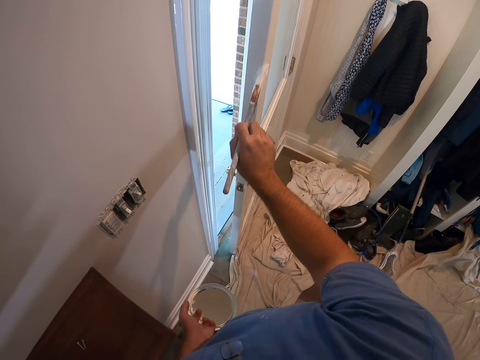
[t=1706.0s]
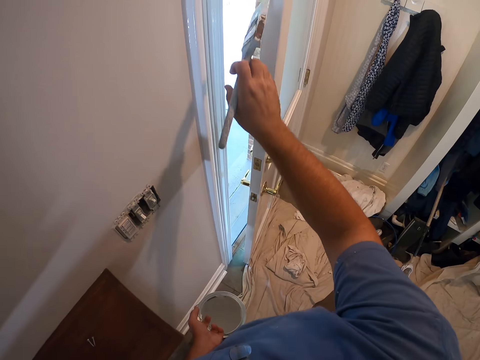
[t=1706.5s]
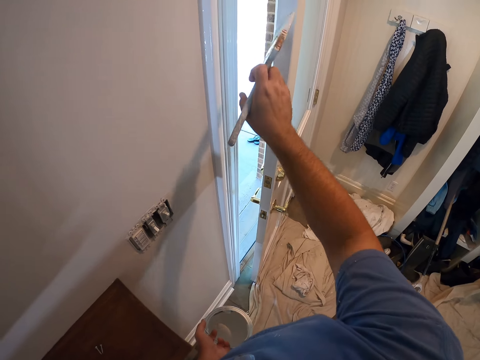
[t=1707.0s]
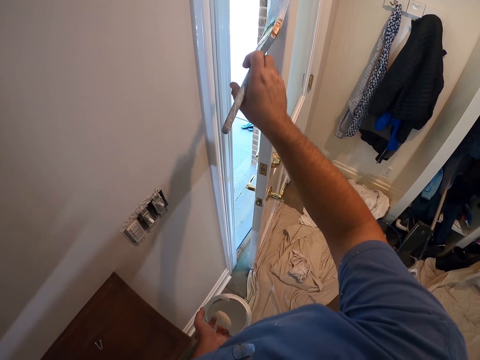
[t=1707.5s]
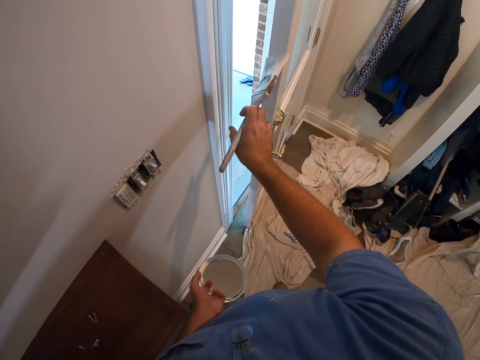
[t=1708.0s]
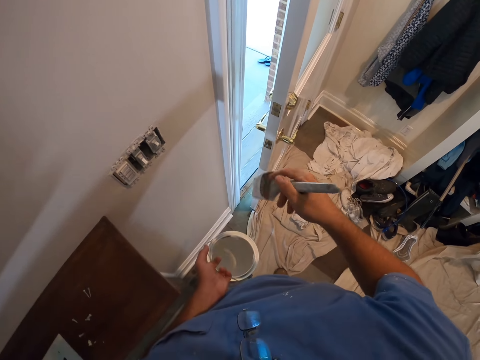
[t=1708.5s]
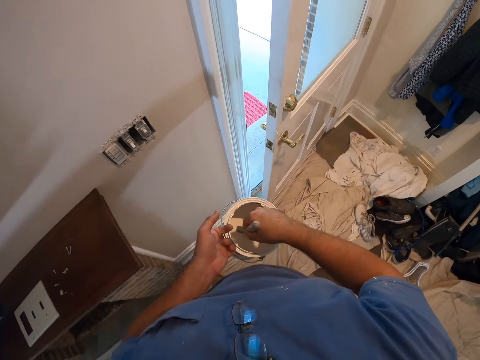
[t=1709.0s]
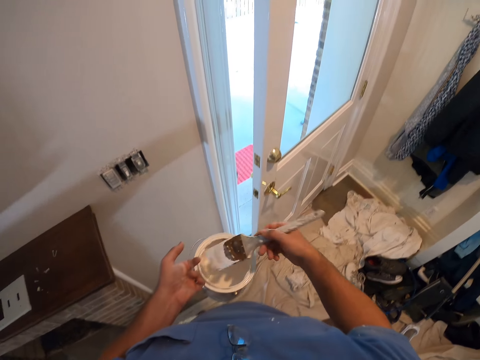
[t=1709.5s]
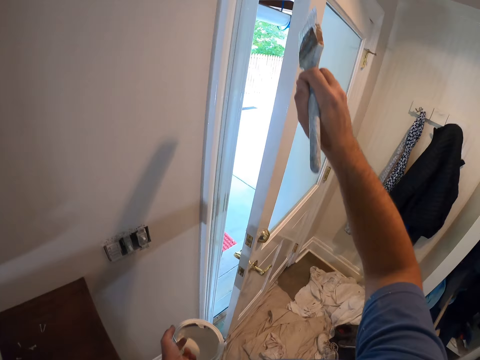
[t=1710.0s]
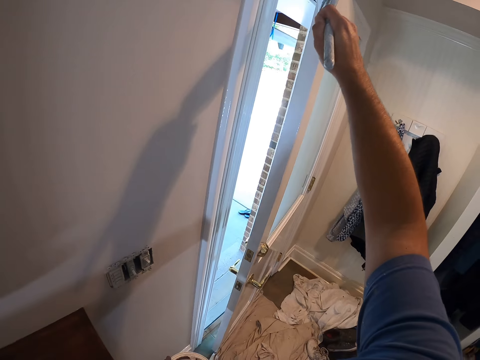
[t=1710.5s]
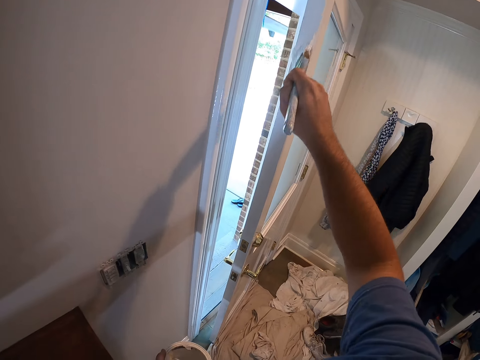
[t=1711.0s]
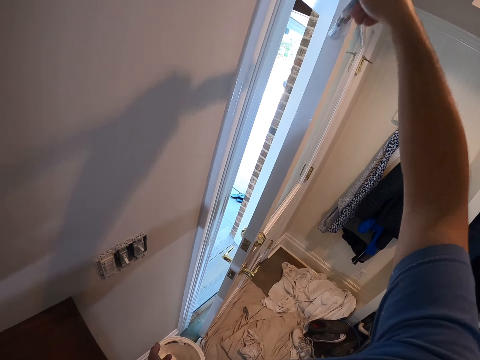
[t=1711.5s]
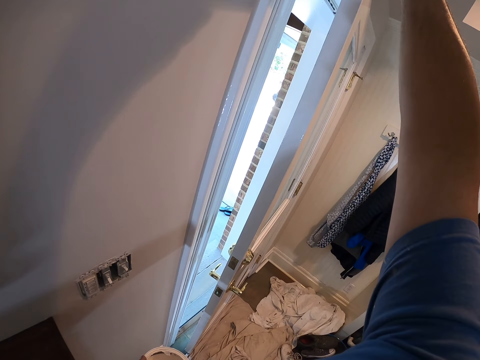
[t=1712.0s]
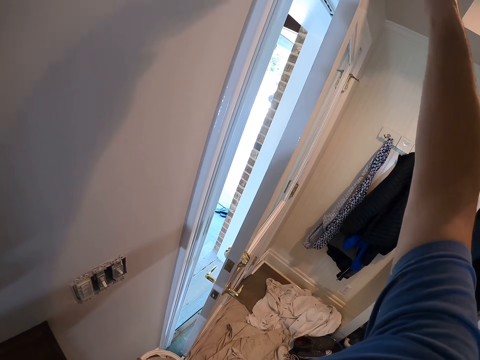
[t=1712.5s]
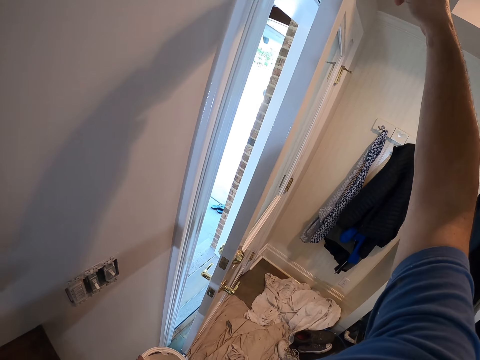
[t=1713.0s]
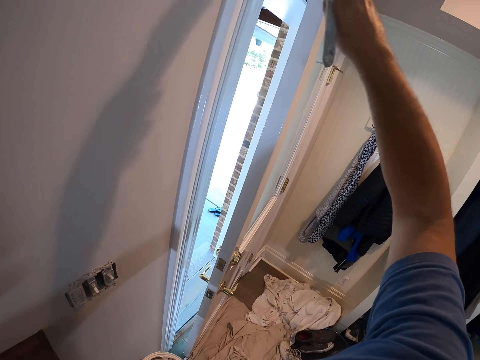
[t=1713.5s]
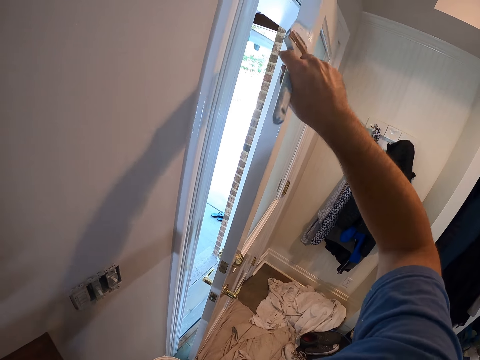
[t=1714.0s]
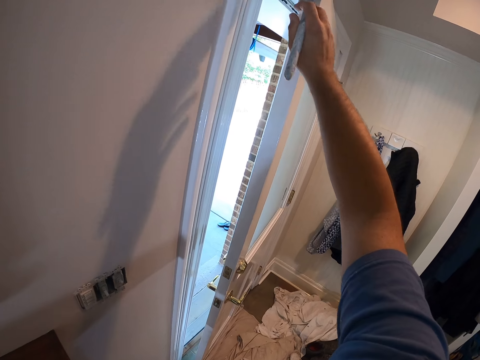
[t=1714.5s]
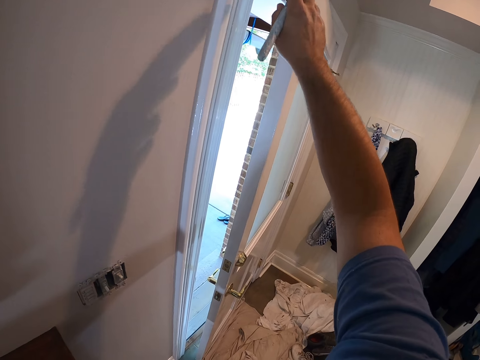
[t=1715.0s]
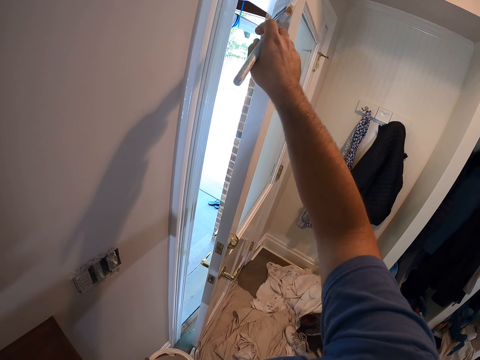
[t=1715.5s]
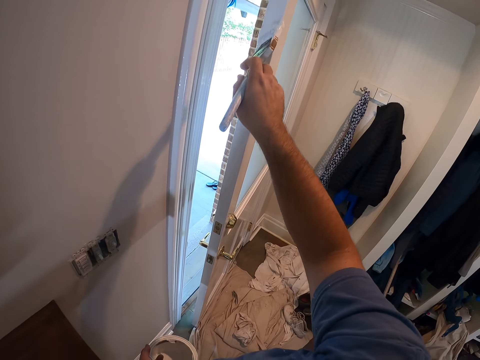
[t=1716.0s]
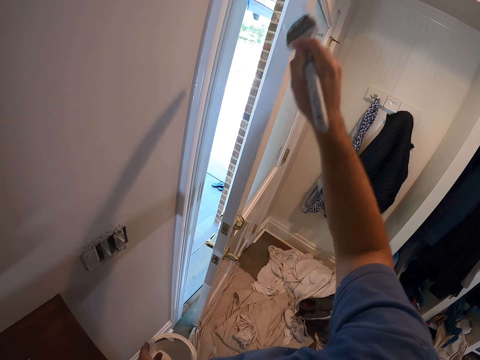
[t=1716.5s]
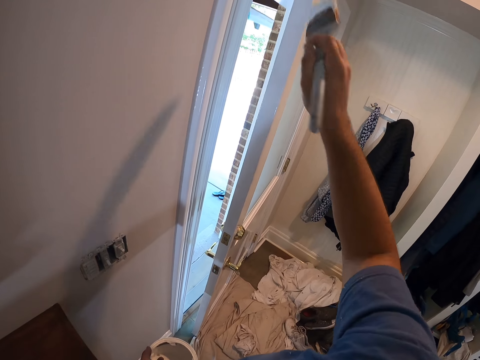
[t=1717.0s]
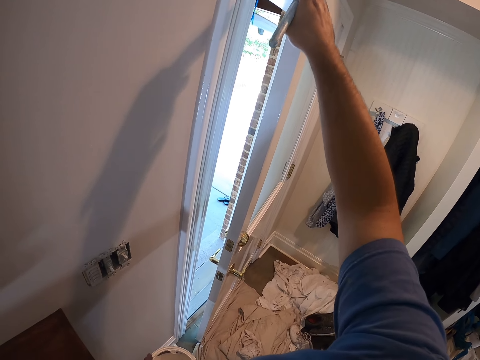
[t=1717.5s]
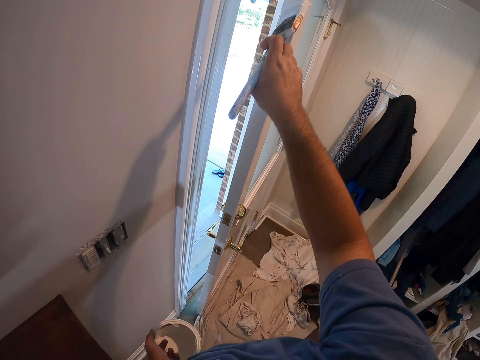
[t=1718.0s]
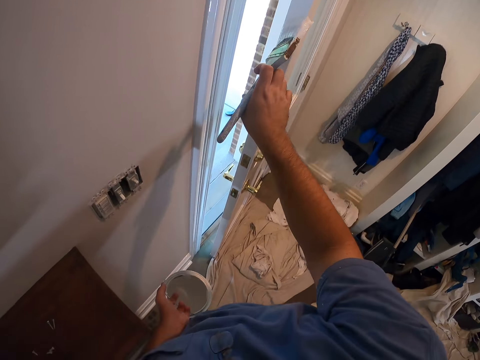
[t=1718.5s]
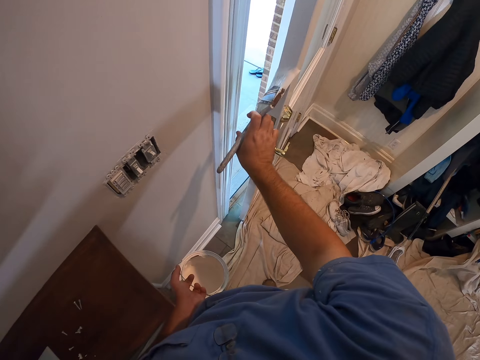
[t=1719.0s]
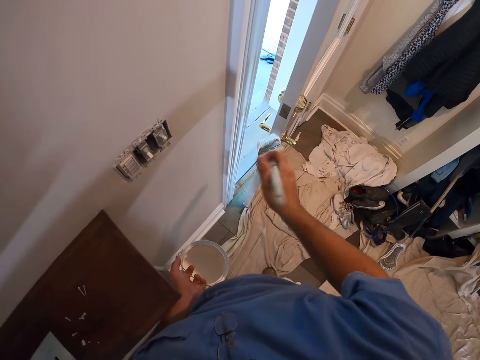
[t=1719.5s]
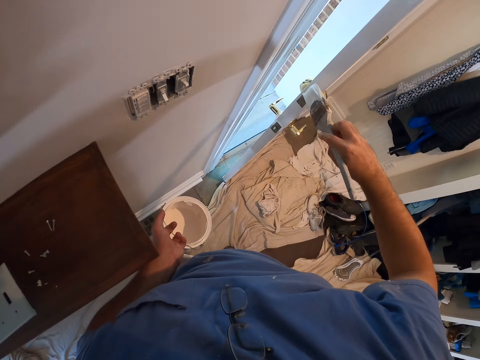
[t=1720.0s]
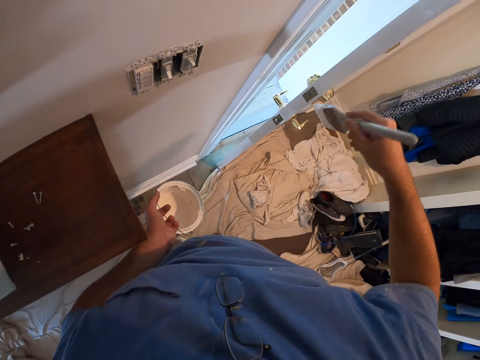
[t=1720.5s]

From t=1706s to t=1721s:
The camera wearer dips the paint brush inside the paint on his left hand. He paints the room door with the paint brush.

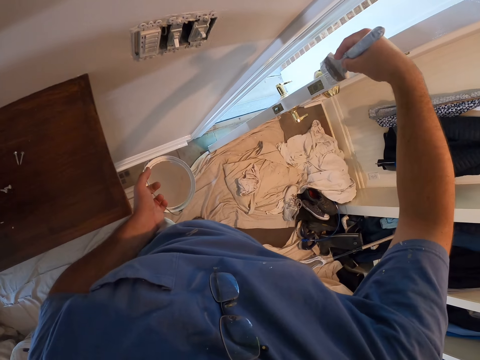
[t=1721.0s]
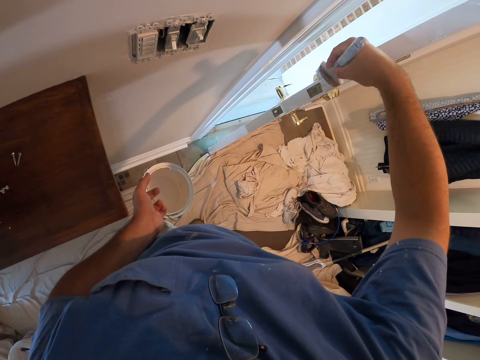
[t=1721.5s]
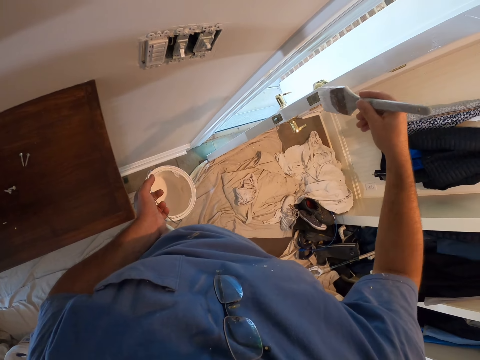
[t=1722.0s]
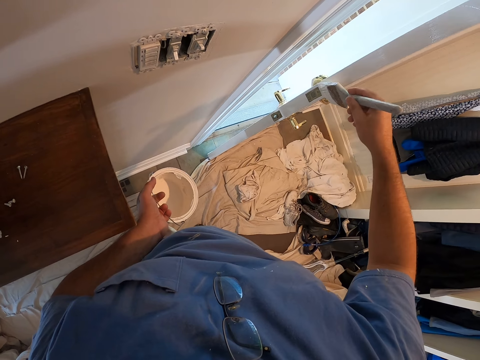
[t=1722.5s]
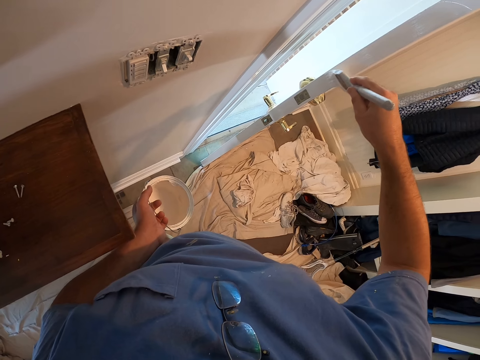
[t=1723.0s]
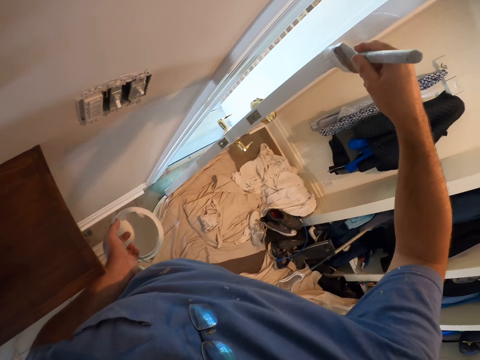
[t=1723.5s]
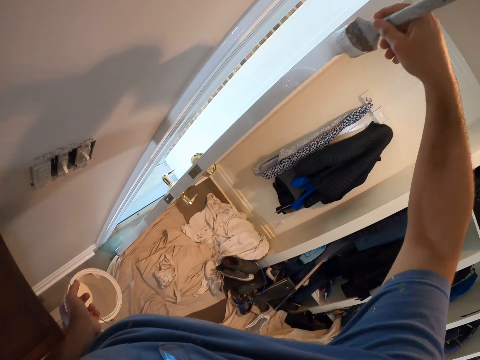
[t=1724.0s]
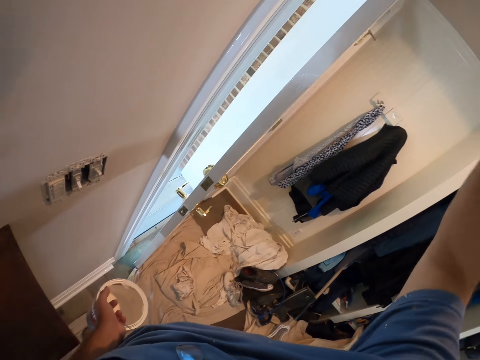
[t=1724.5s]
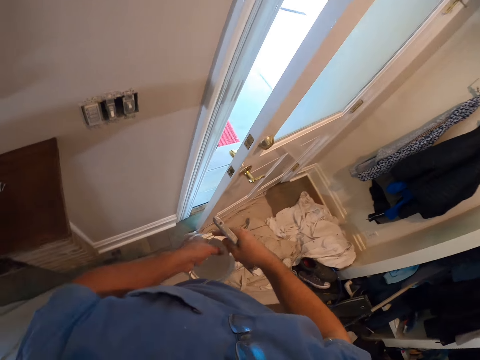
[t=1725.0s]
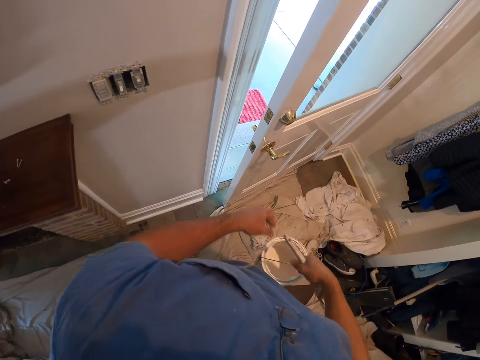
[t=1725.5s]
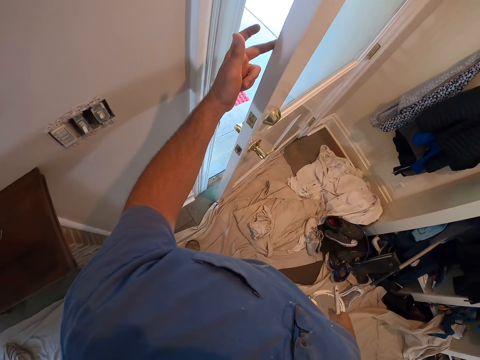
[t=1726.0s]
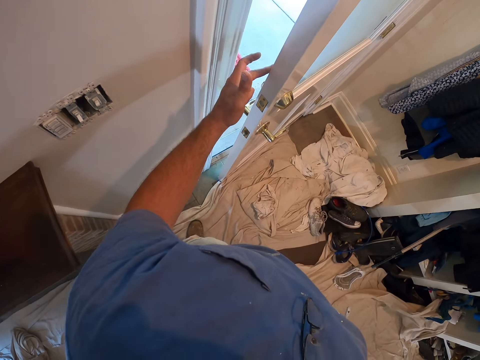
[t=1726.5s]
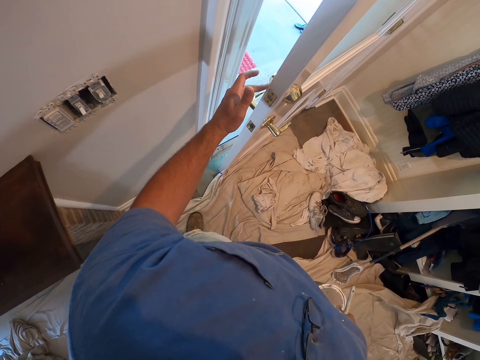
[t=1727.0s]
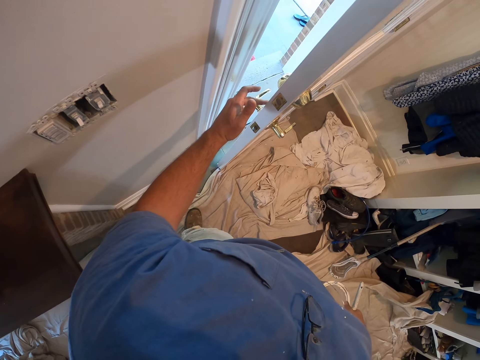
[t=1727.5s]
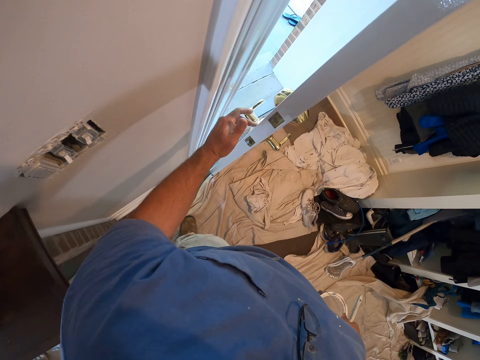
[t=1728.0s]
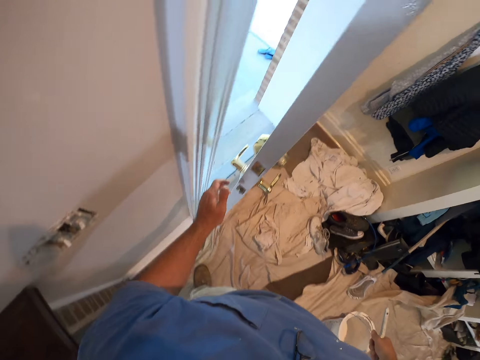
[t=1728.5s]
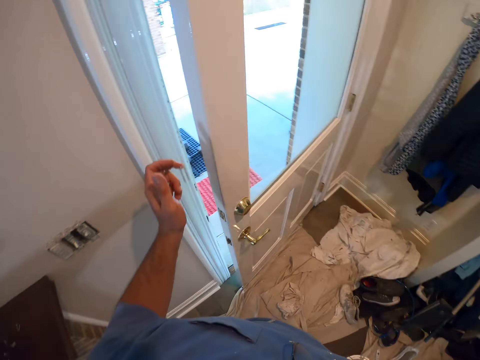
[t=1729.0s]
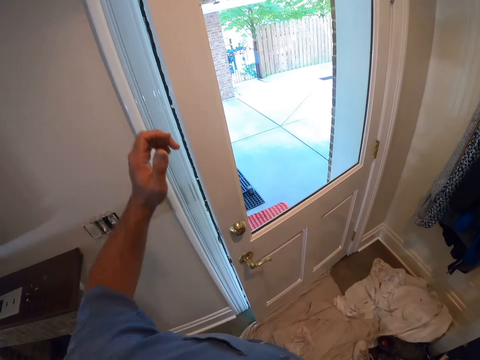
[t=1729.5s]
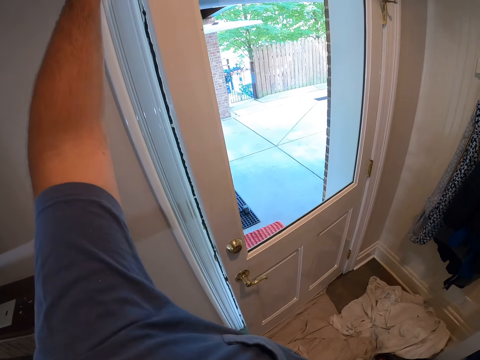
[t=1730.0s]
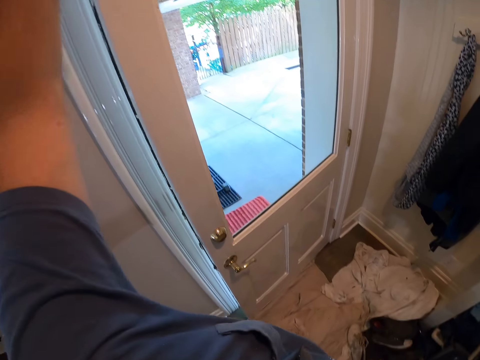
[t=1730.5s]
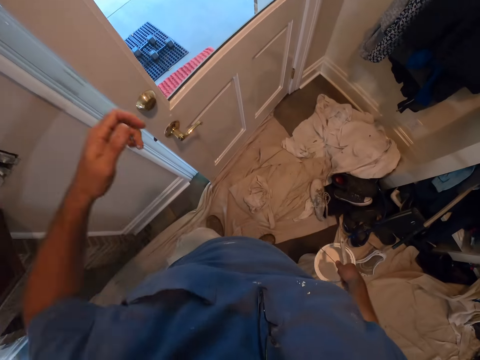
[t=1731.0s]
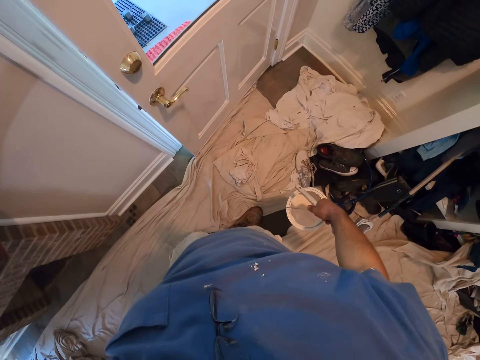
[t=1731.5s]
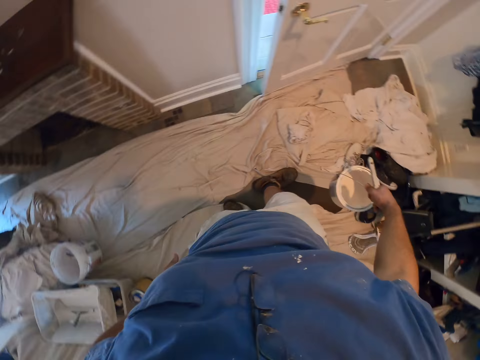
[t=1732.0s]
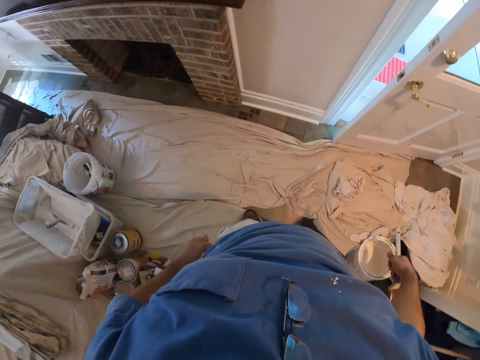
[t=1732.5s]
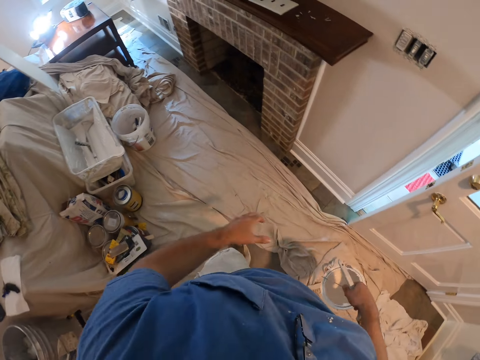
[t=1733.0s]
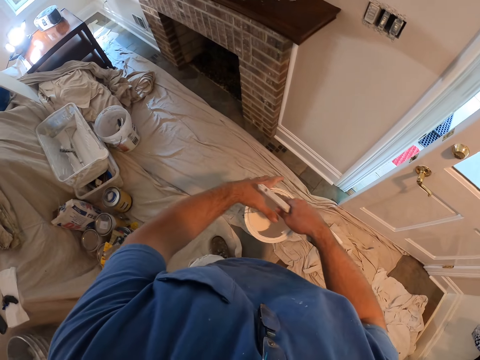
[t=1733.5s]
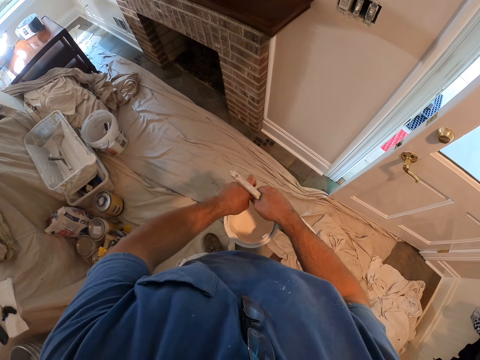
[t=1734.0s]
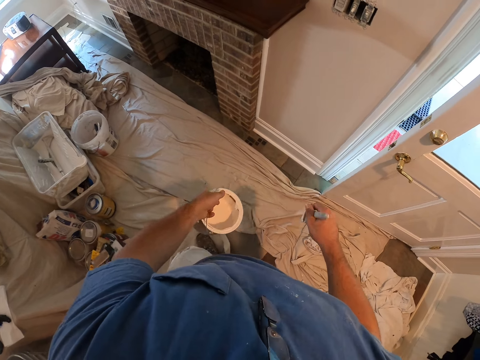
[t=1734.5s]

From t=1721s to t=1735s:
The camera wearer holds the paint brush. He passes the paint in his left hand to his right hand. He rubs the paint with his finger. He cleans the room door with his left hand. He moves his legs. He cleans his hand on his trouser. He passes the paint in his right hand to his left hand.
